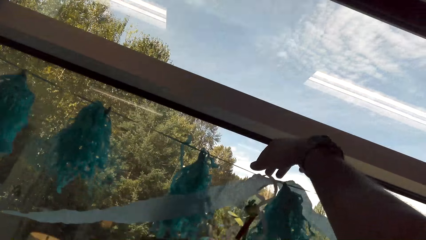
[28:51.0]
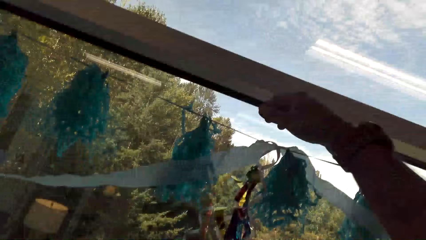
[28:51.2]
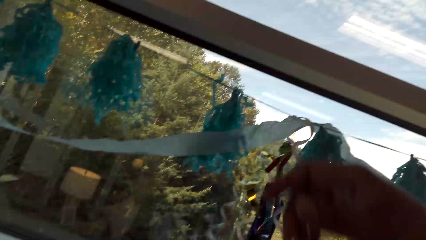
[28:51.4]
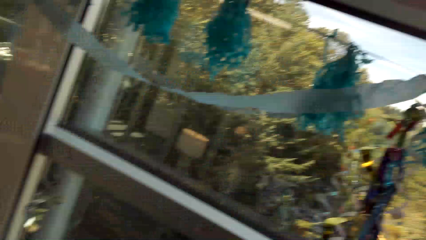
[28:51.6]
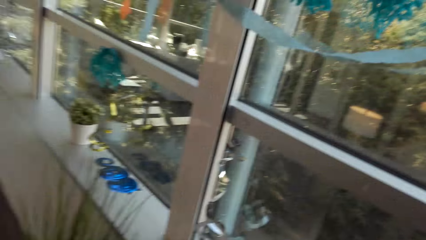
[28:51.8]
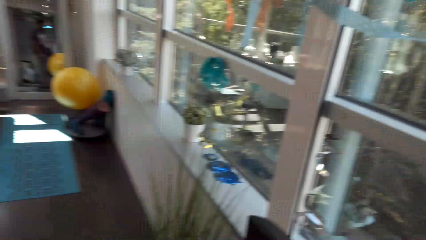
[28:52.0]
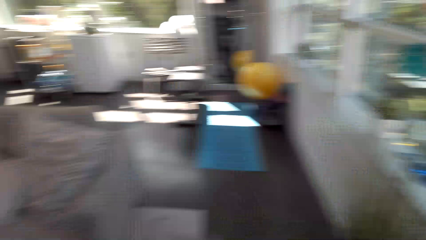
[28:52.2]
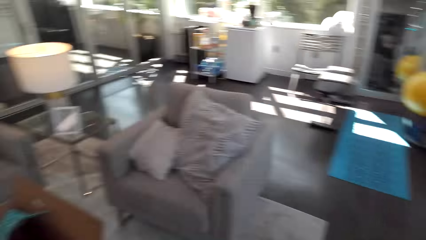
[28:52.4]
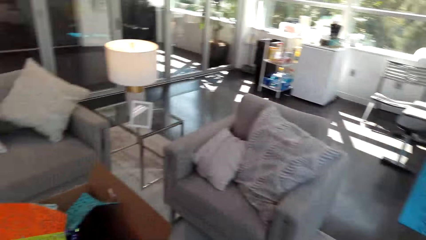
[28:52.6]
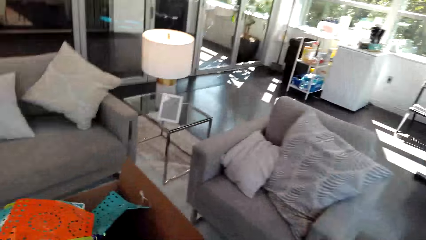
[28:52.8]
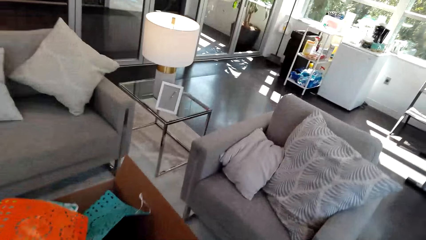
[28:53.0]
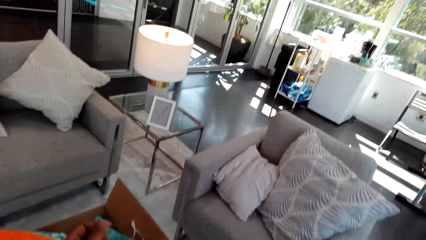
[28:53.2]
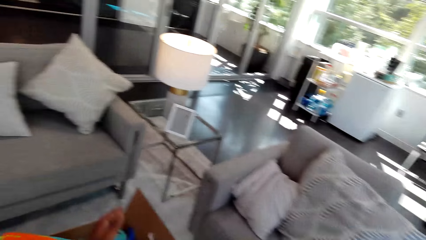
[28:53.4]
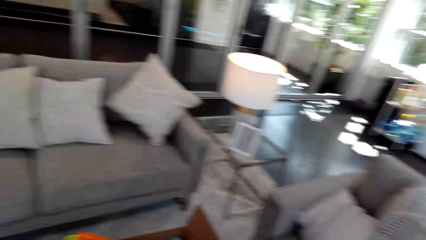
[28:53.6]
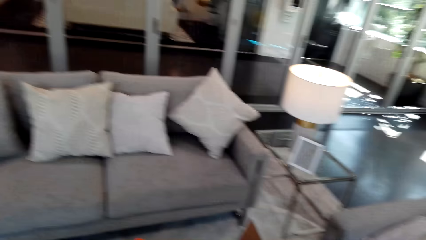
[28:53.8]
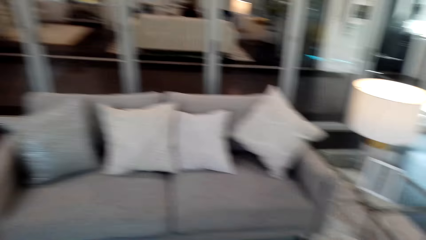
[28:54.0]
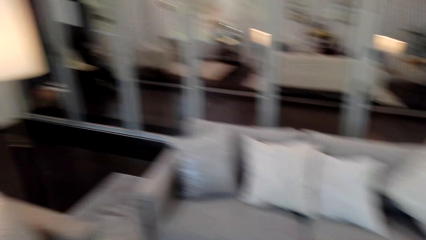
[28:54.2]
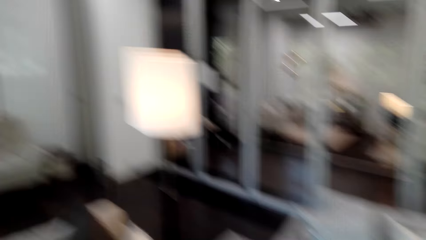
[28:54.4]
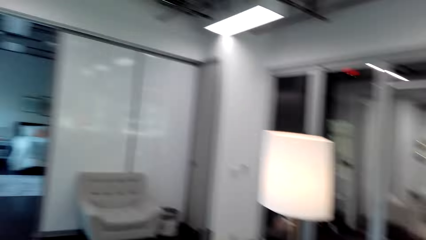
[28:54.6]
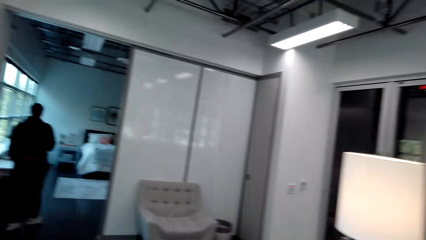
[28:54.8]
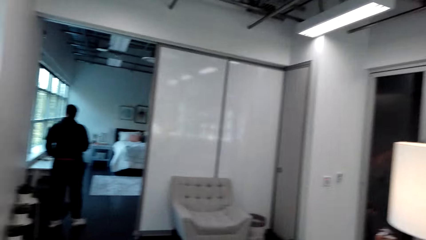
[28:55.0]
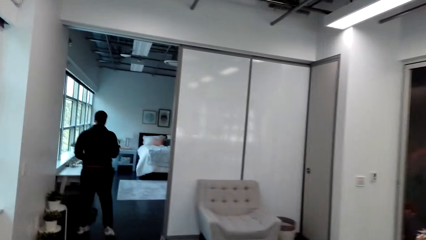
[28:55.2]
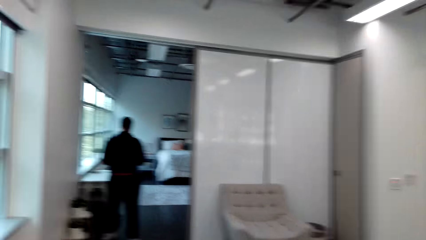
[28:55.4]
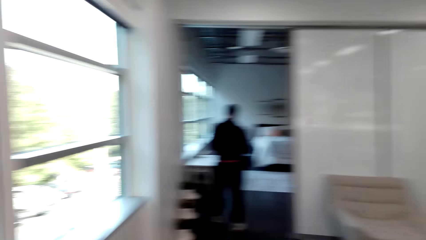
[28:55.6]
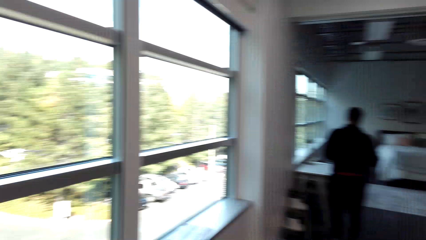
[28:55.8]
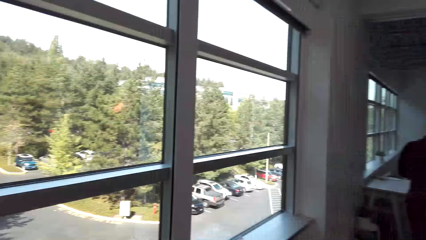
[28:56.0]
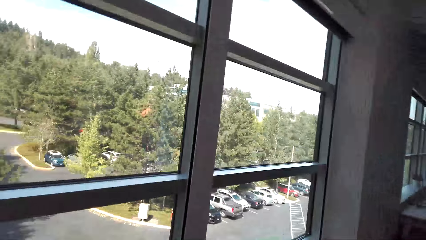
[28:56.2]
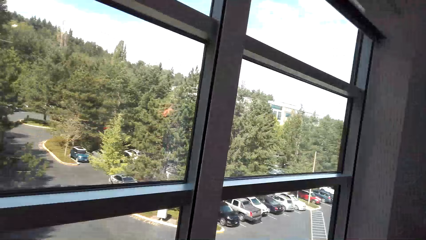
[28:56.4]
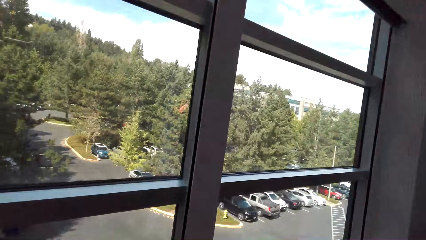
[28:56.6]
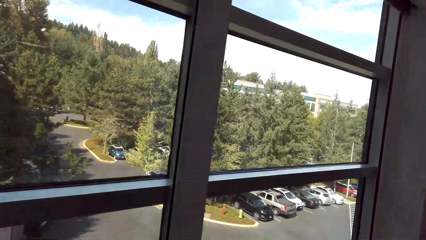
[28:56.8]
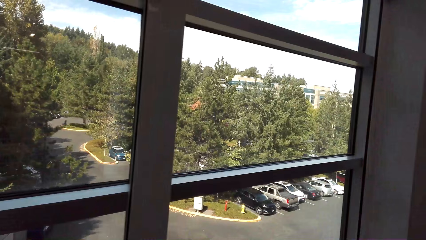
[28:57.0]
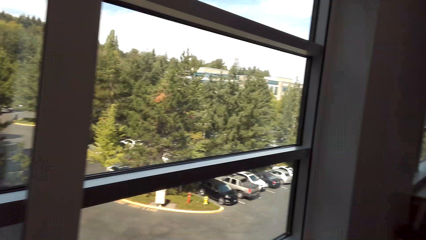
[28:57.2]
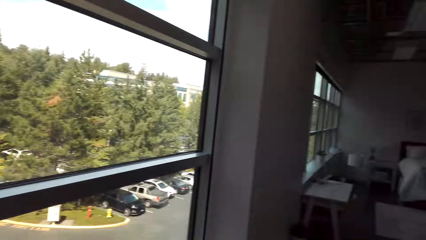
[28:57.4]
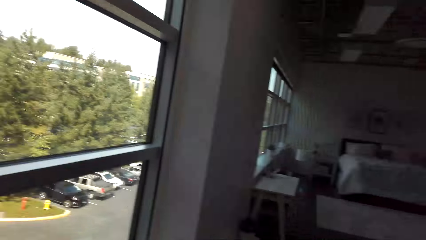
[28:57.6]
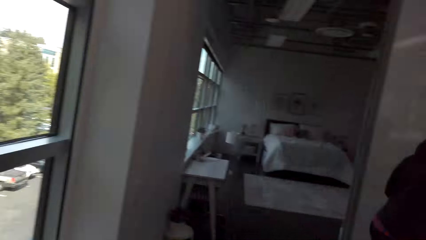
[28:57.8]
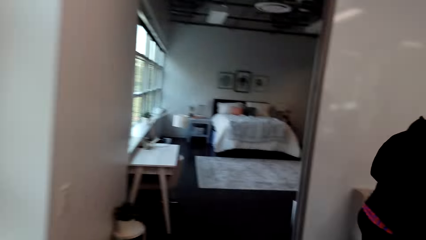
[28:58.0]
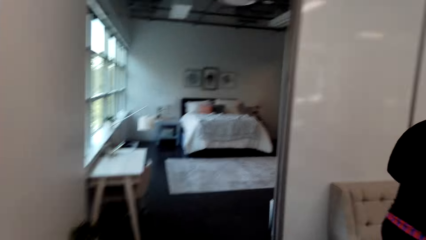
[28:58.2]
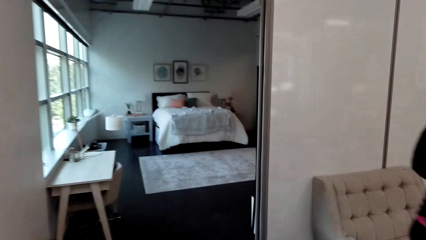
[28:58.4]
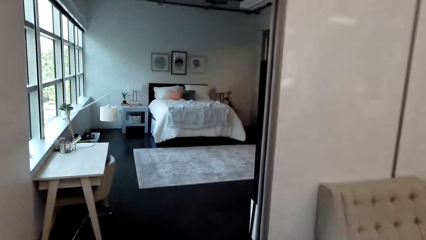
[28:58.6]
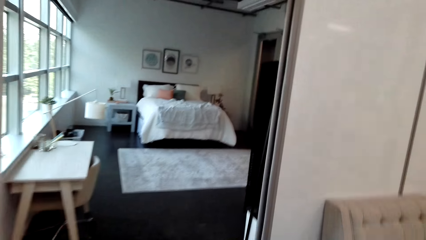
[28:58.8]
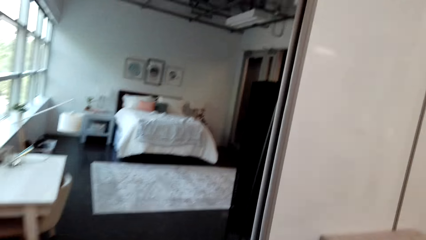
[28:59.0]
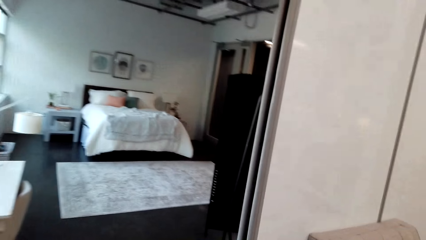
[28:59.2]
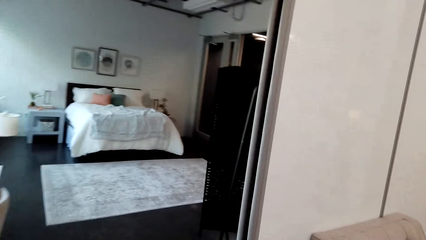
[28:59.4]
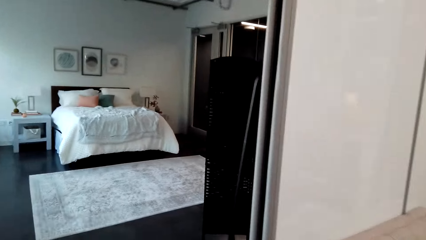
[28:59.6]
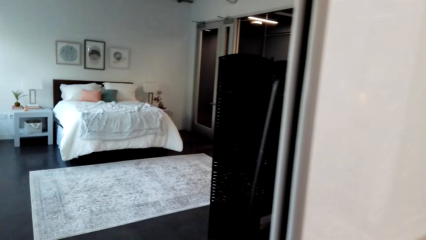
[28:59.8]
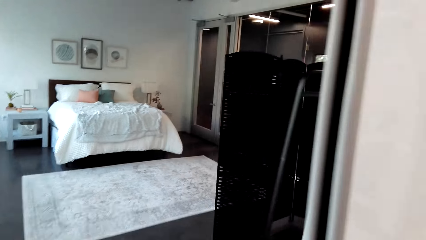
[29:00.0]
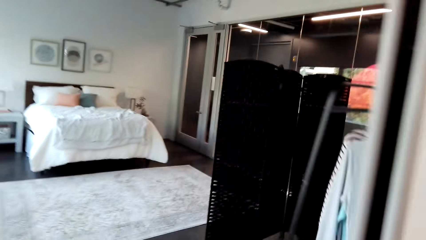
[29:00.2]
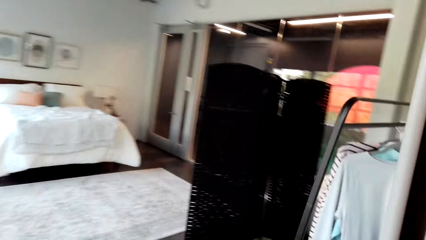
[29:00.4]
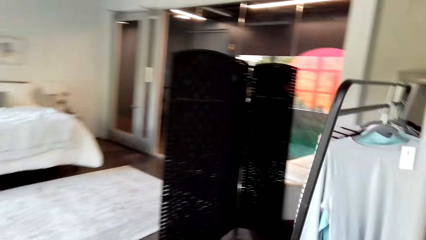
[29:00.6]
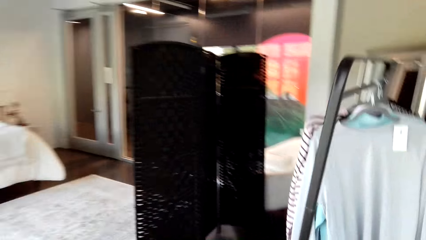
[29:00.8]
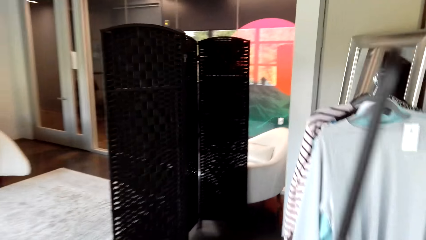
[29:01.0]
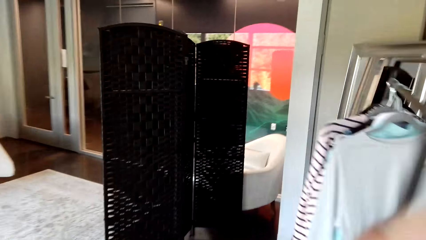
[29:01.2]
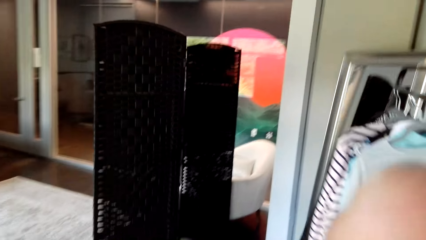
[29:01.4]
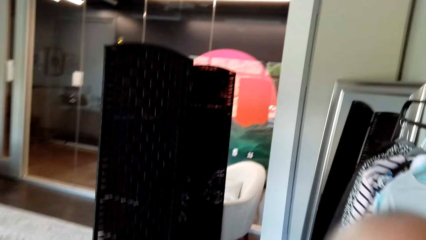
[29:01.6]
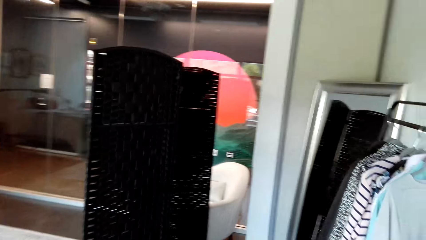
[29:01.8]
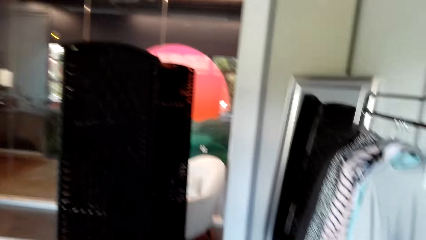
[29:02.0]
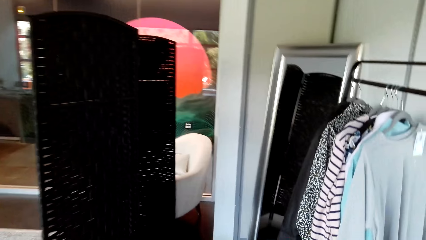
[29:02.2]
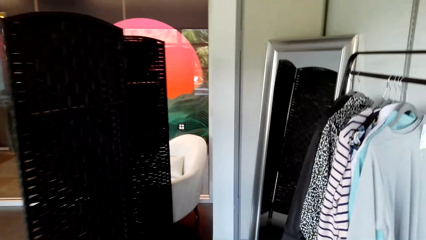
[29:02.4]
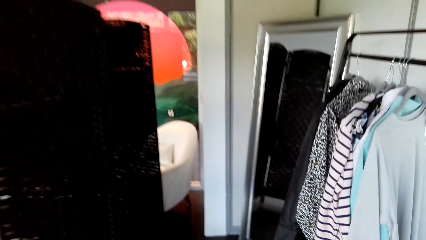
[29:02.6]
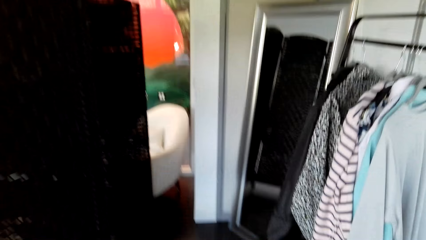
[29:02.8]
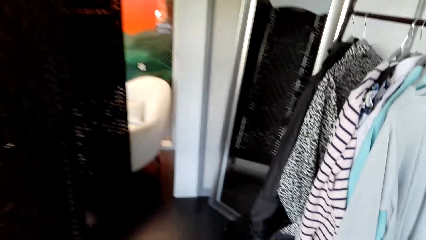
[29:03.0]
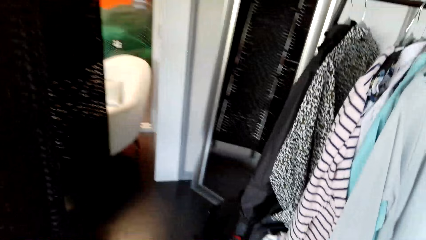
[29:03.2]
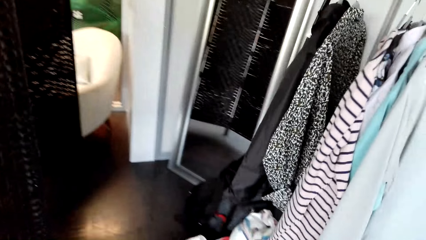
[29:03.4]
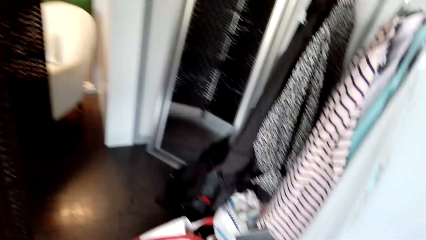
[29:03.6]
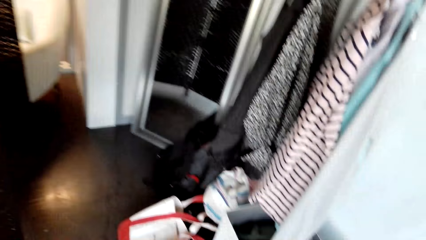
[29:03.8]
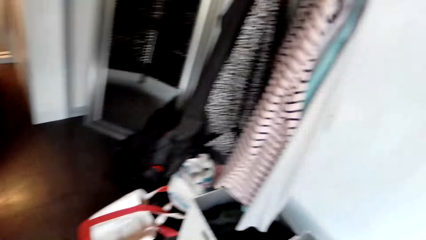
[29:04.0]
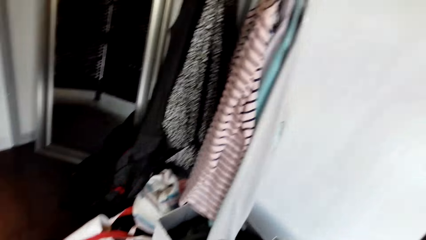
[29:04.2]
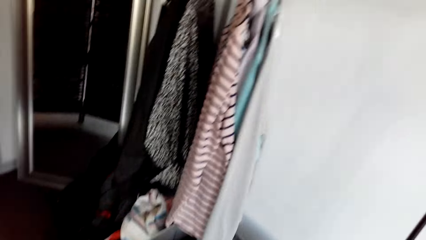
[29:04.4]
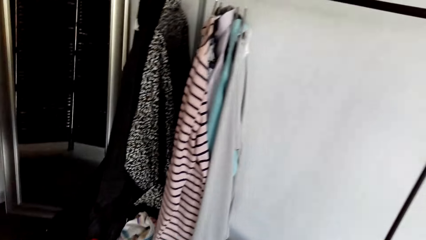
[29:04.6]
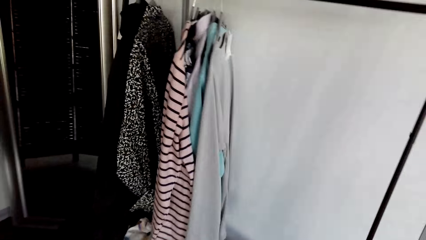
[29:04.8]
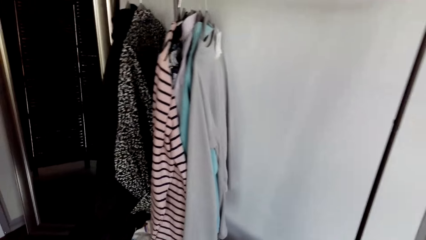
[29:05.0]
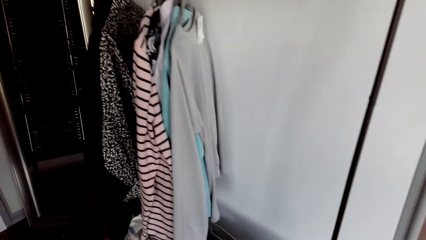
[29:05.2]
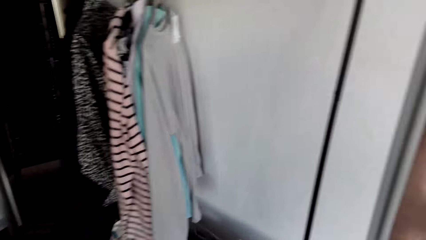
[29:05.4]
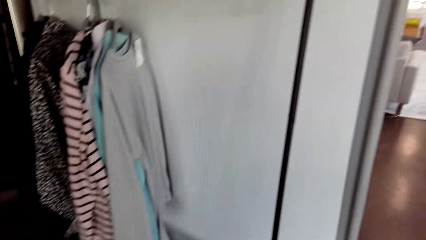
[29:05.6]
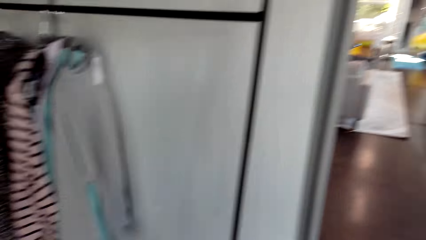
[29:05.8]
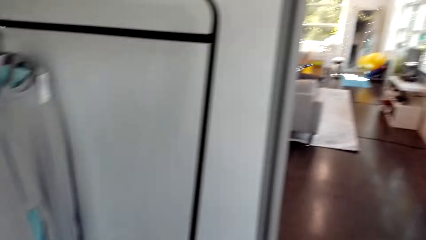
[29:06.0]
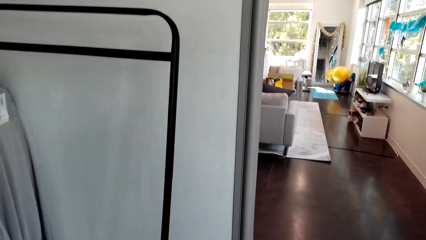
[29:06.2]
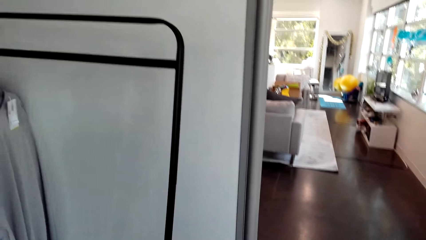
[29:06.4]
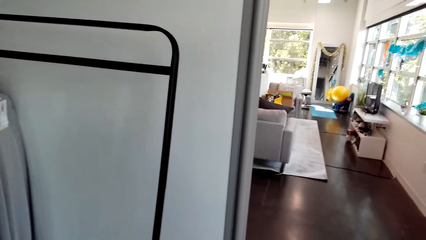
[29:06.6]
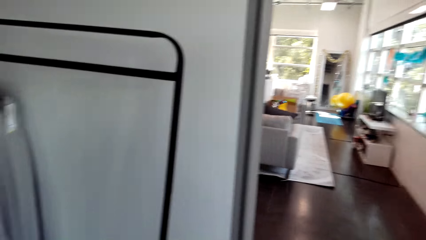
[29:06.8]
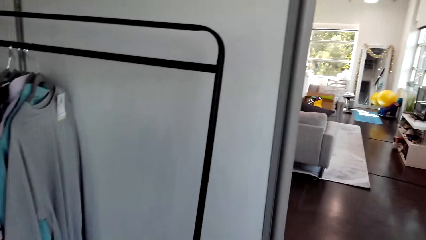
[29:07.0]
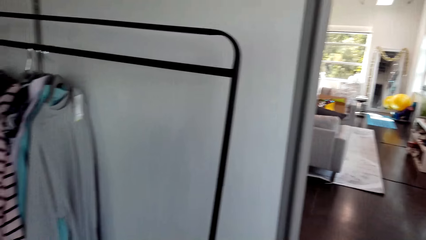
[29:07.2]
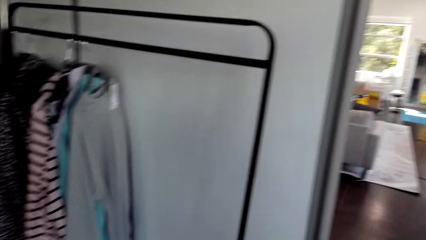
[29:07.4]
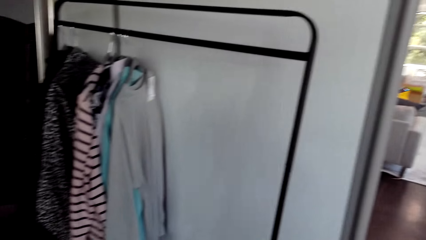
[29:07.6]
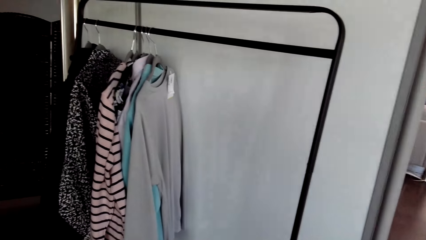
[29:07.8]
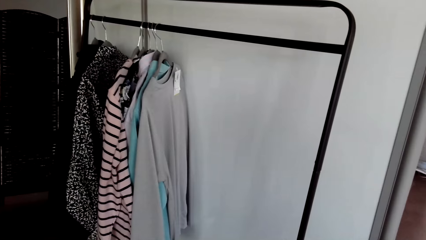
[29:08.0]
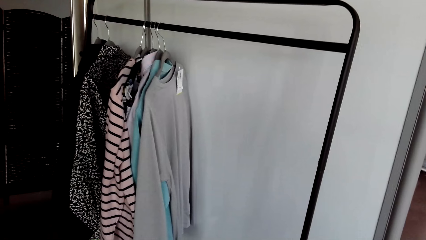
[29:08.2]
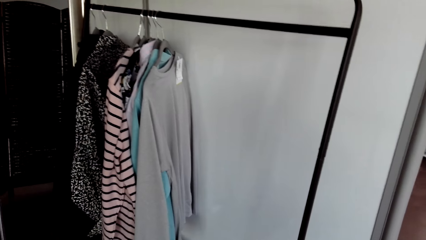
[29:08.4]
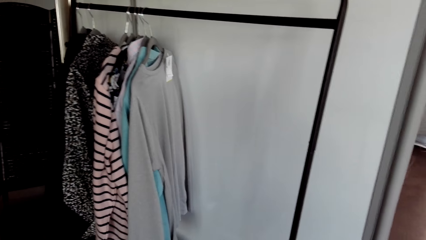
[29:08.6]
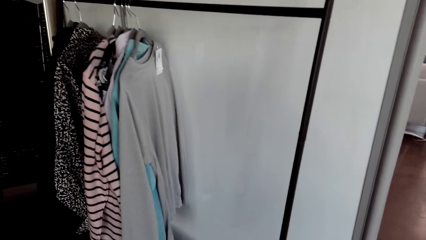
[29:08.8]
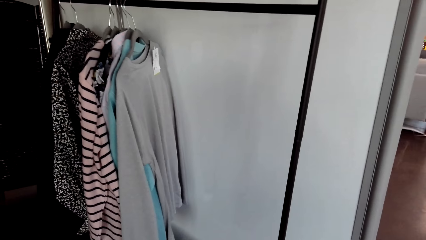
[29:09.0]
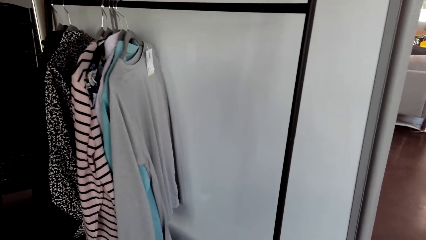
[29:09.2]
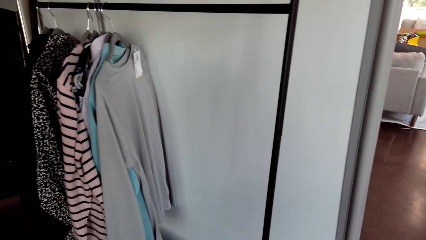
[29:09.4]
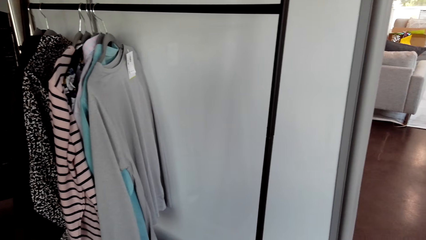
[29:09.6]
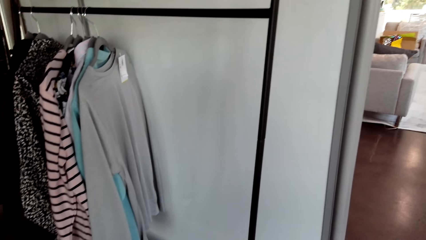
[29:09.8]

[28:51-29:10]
The camera wearer puts the shiny paper on the wall. They walk.
